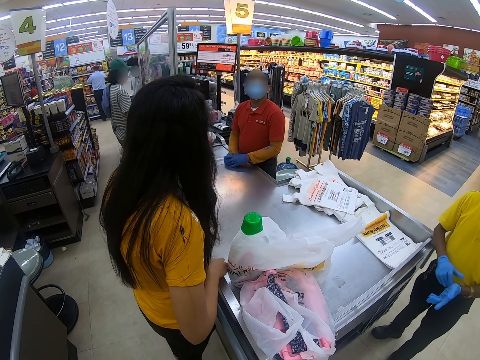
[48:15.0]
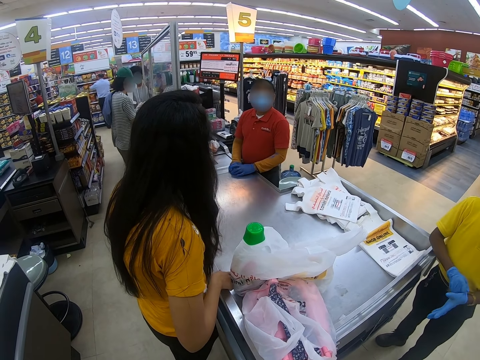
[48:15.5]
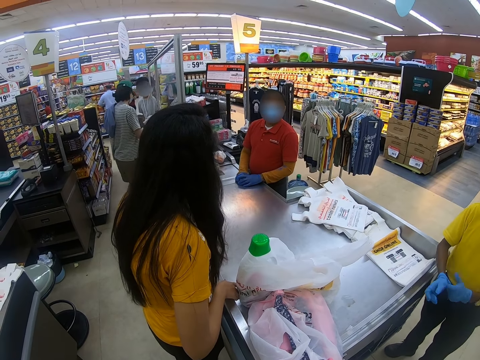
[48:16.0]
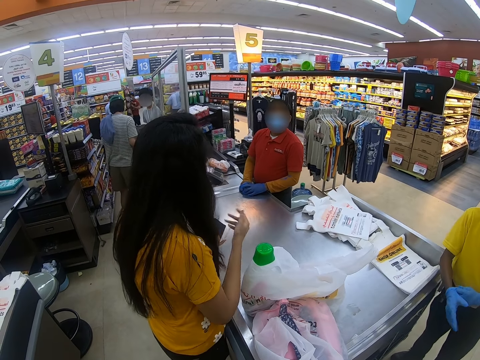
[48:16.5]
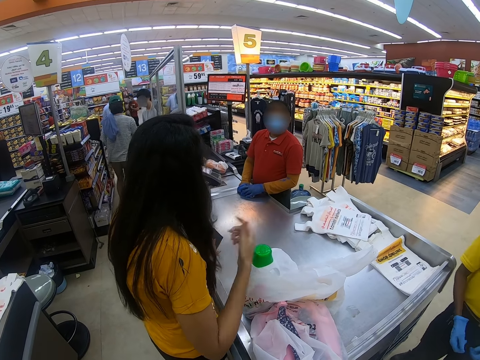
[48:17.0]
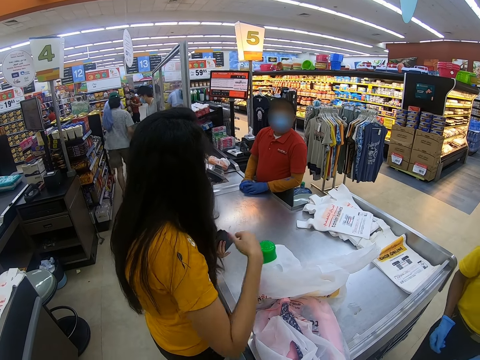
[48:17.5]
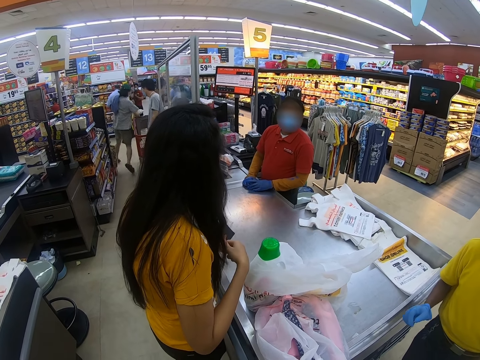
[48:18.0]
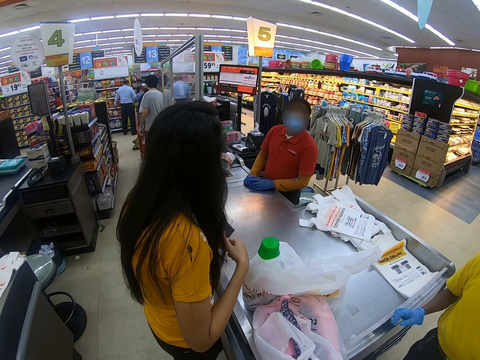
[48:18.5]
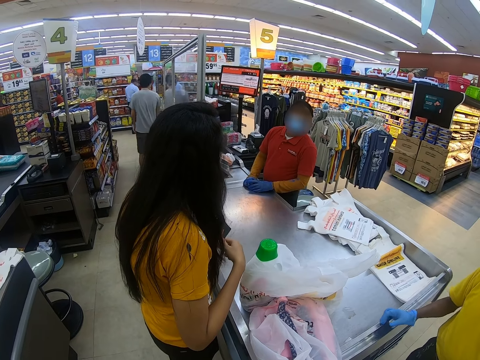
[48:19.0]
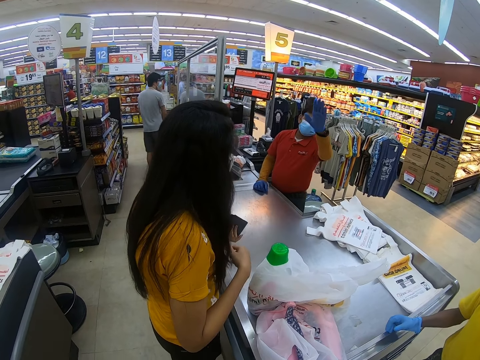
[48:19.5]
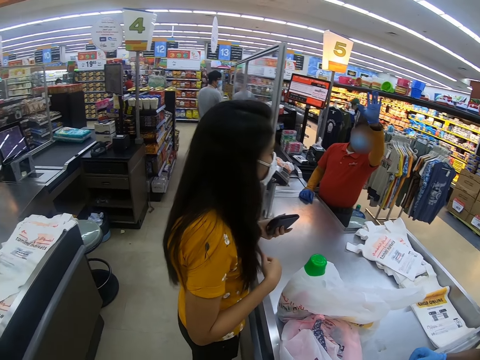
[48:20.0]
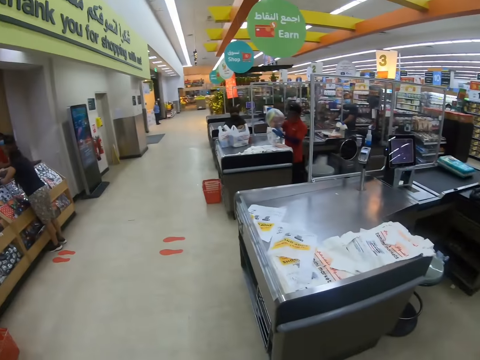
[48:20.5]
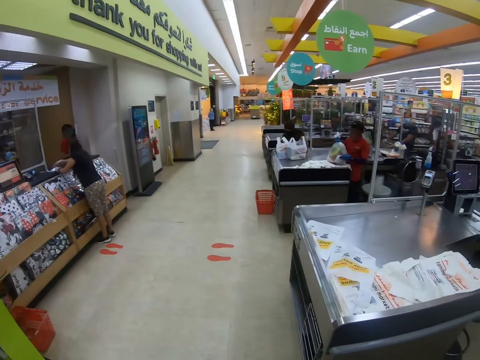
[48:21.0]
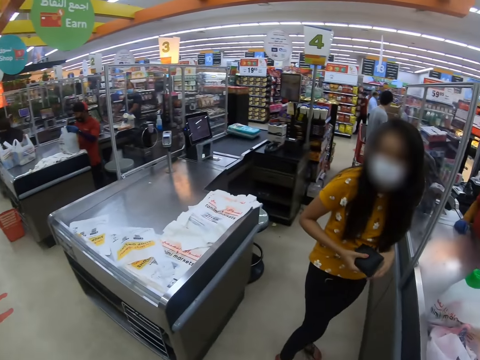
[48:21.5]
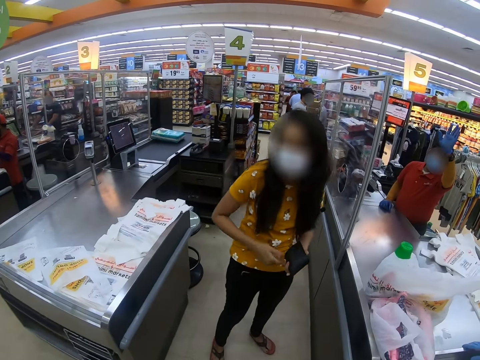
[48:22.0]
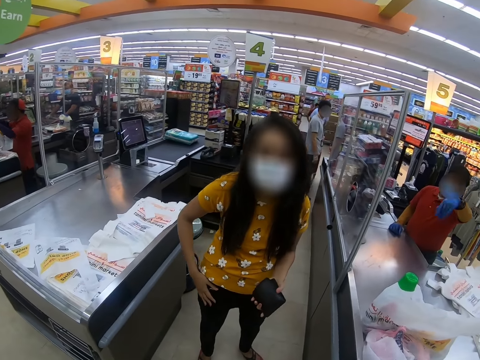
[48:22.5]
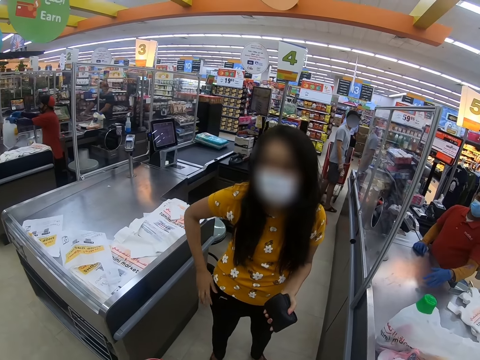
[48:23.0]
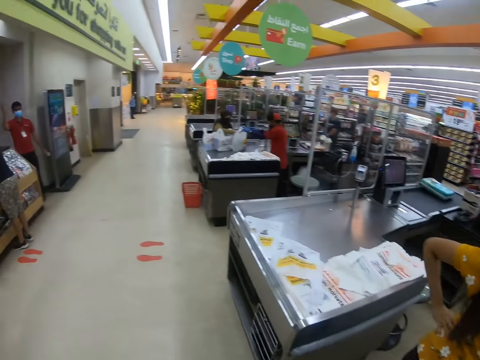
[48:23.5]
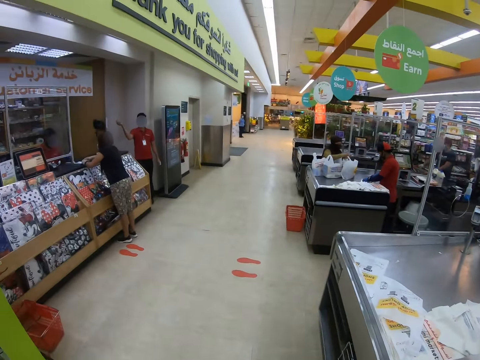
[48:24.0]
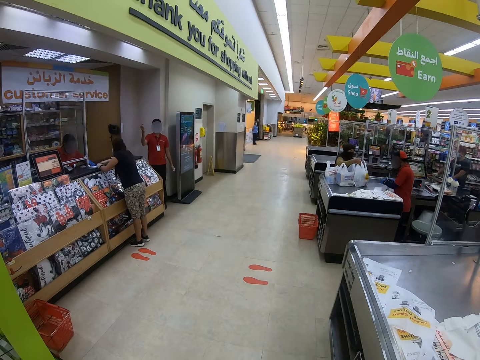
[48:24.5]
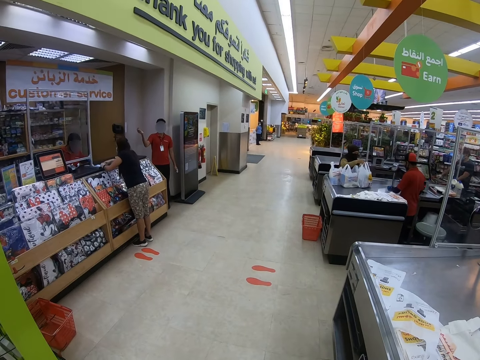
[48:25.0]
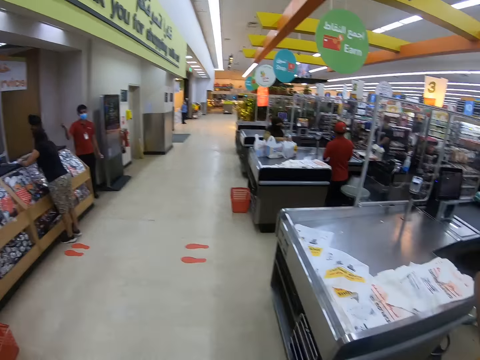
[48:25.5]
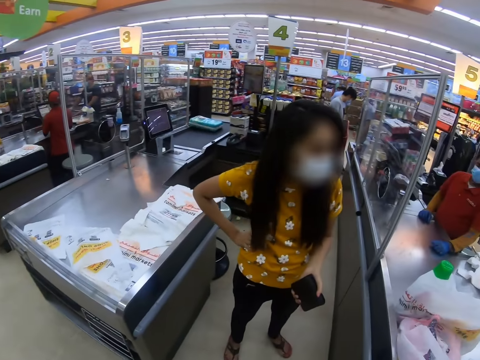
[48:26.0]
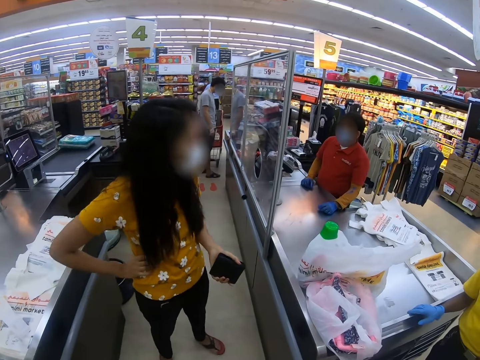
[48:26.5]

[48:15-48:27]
A person sways a hand and converses with another person. The other person waves at the camera wearer. The camera wearer looks around the supermarket.

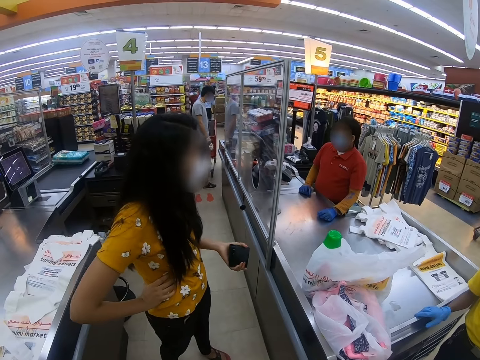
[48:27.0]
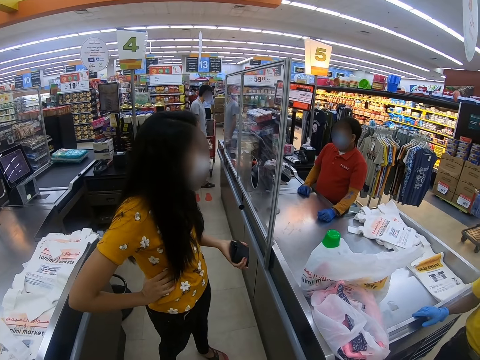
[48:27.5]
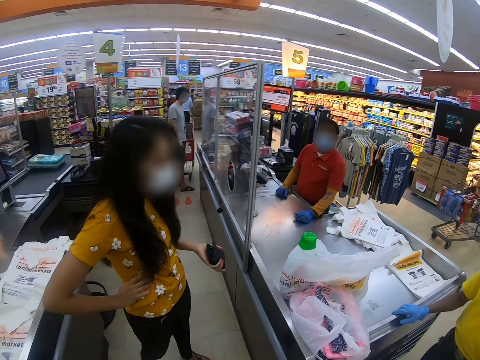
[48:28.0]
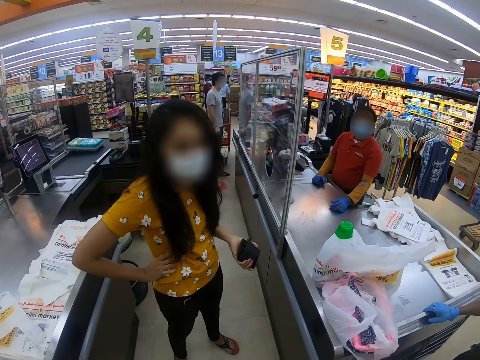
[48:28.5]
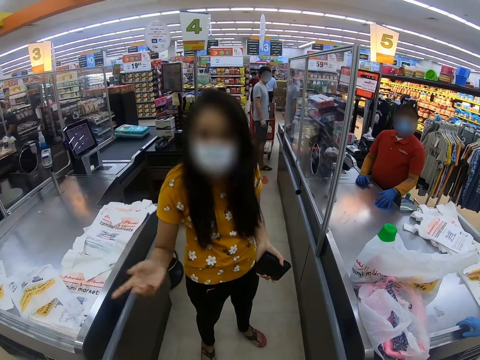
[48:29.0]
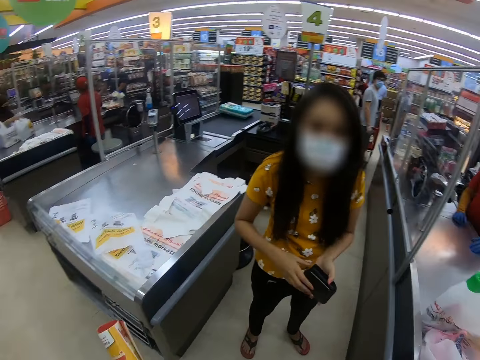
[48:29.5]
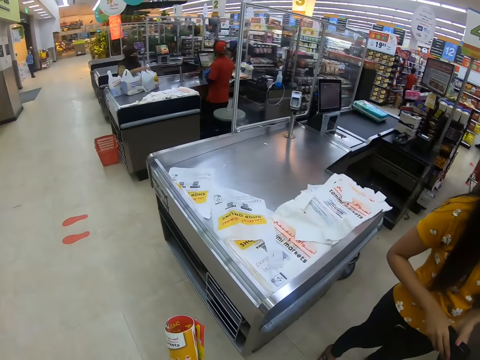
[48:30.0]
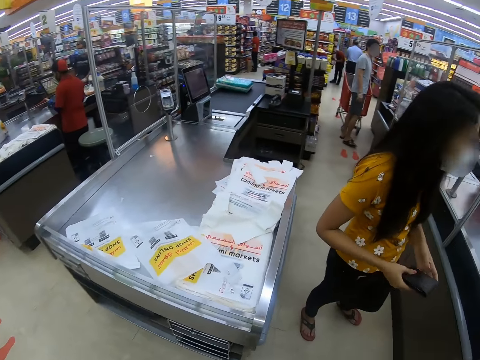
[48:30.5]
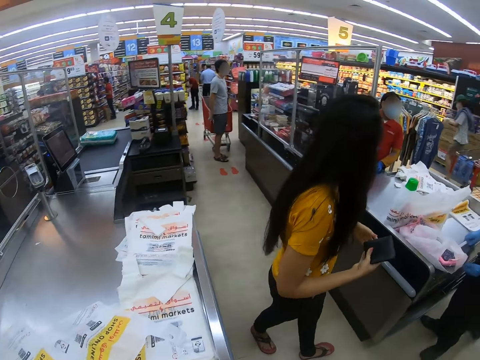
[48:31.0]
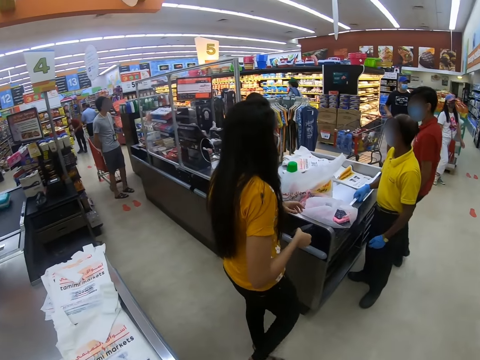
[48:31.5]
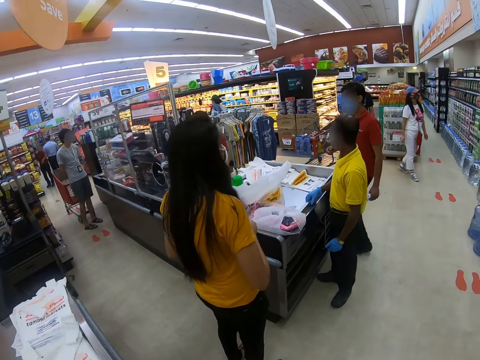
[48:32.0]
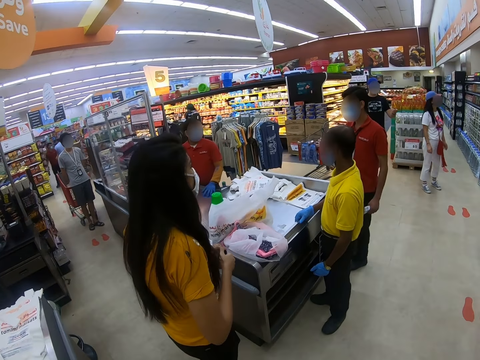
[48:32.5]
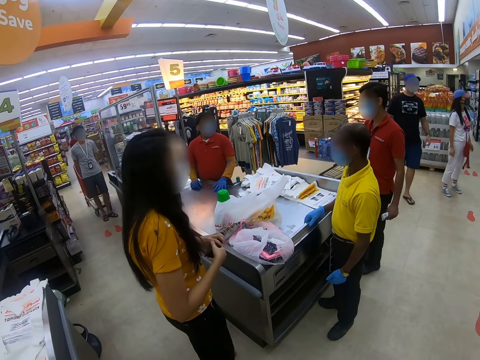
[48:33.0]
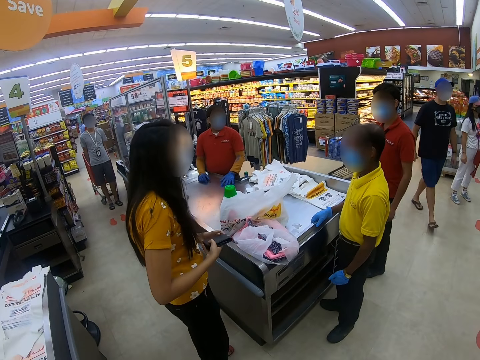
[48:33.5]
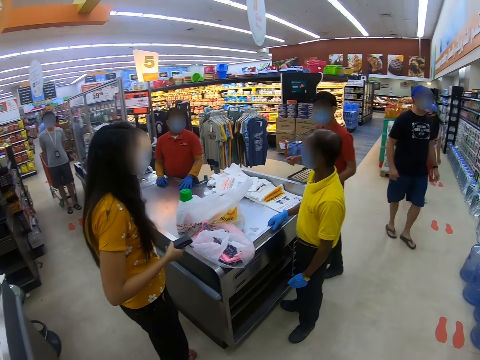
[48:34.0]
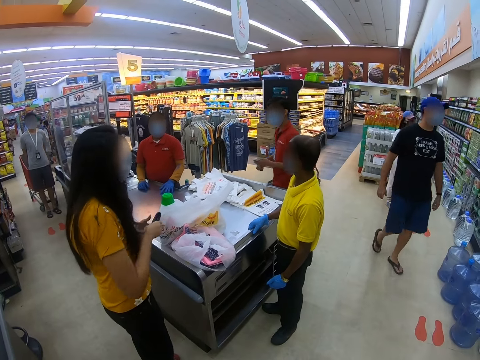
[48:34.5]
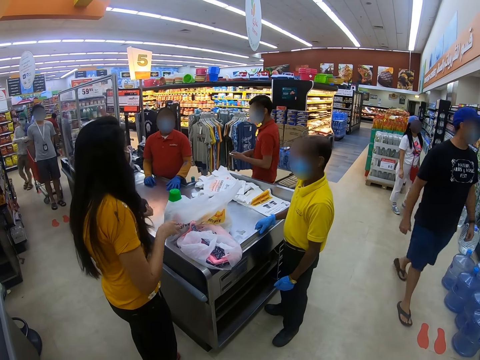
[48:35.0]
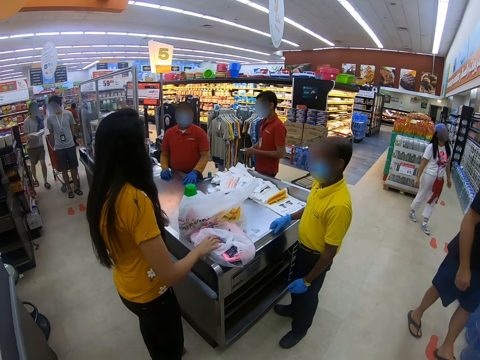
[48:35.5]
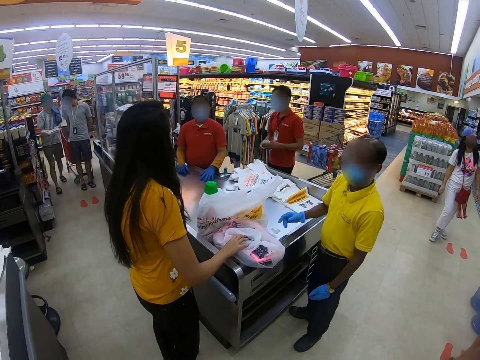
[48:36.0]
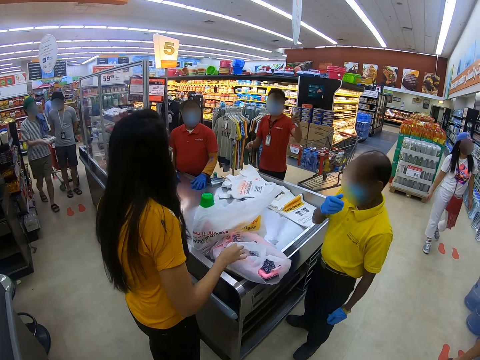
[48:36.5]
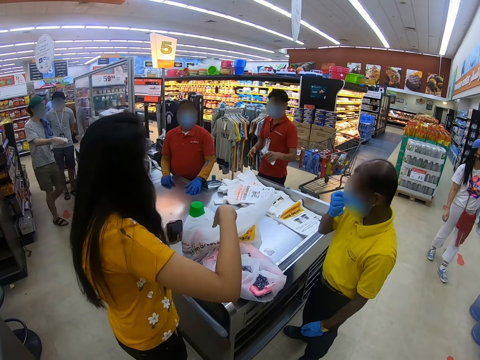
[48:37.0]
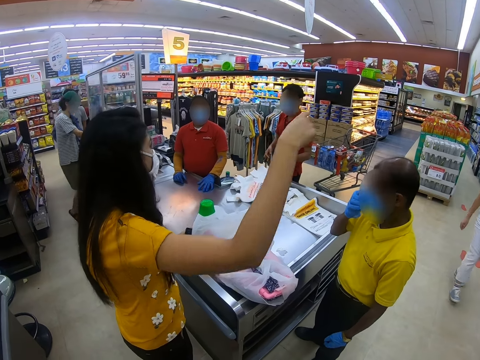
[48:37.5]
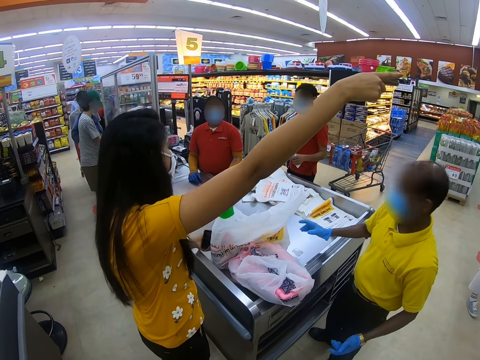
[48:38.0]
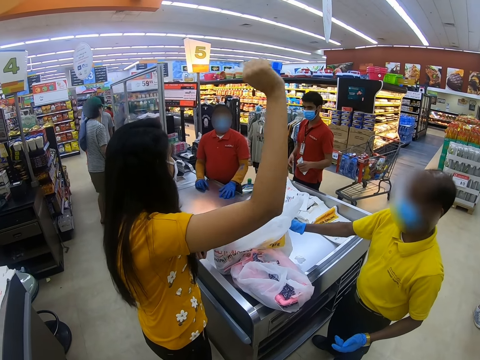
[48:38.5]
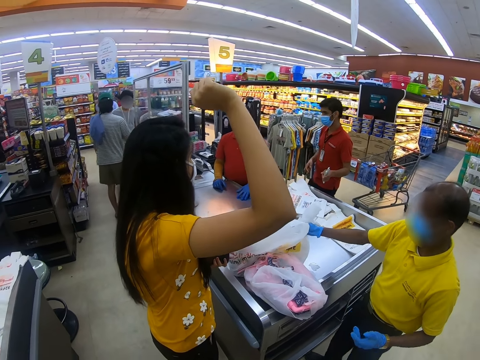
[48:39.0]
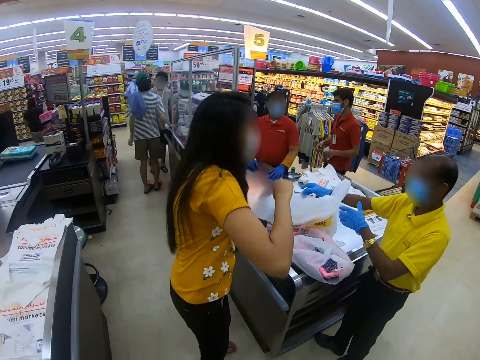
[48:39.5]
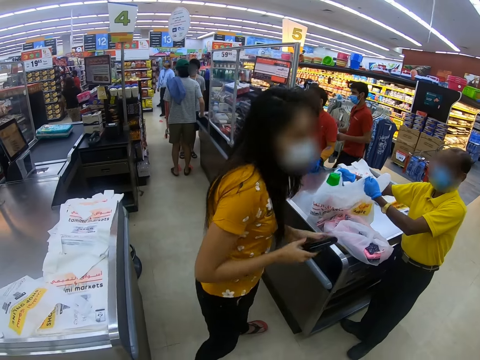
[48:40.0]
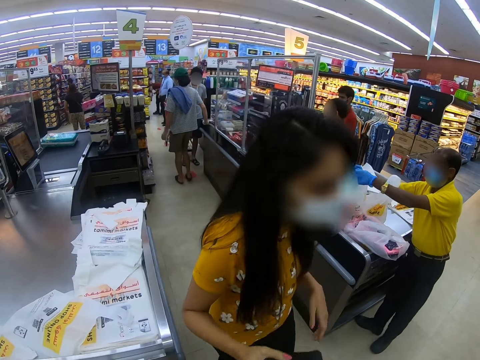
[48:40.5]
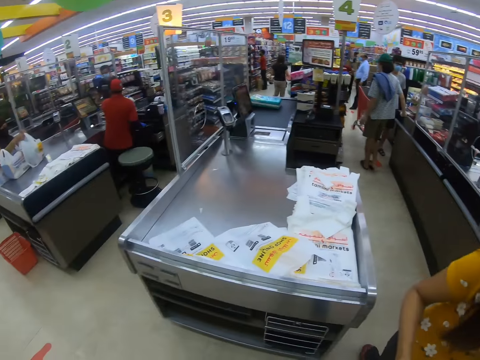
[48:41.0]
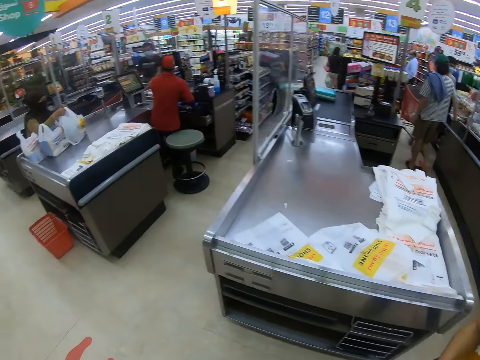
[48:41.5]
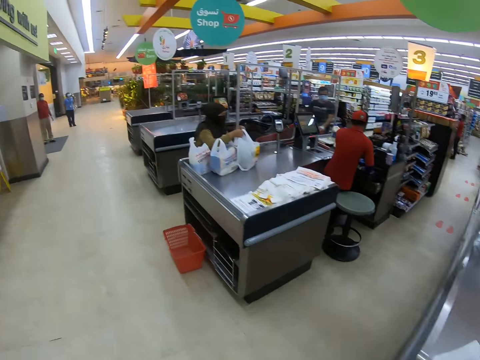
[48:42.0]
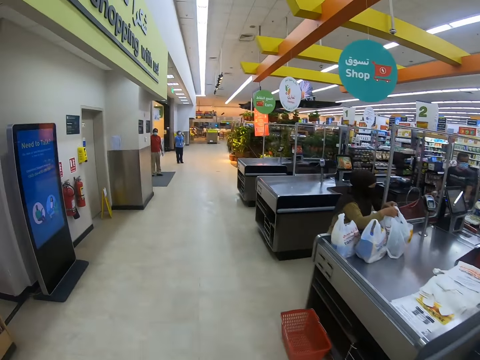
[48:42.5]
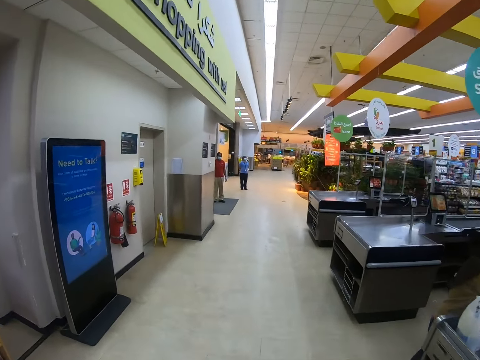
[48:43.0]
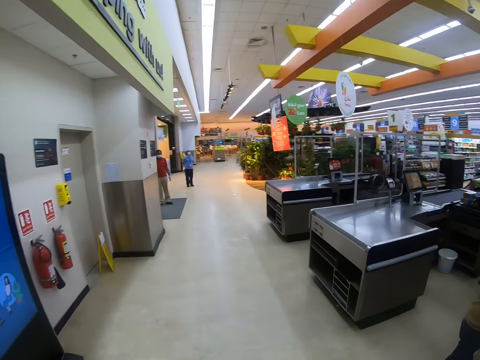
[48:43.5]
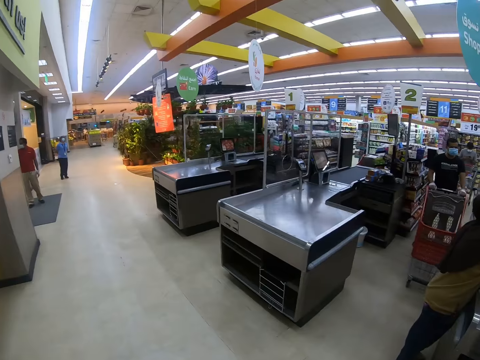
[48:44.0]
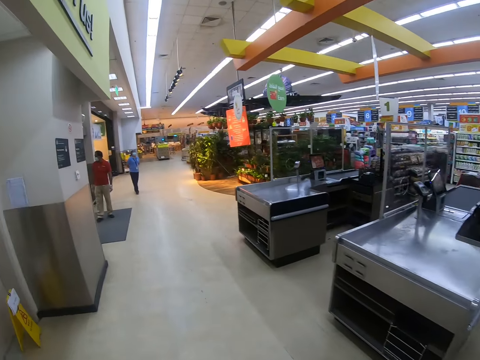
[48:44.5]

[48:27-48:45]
A person sways a hand. The camera wearer looks around. The person sways a hand, and walks in a supermarket. The camera wearer walks around the supermarket.
